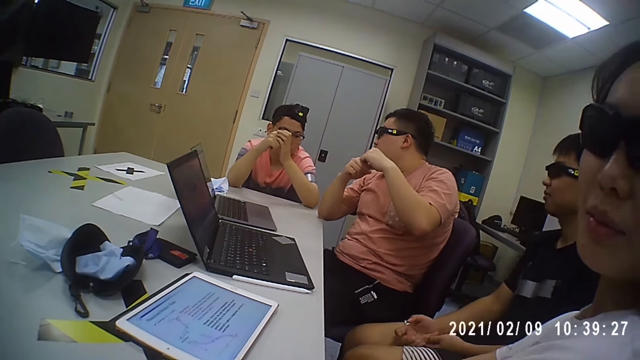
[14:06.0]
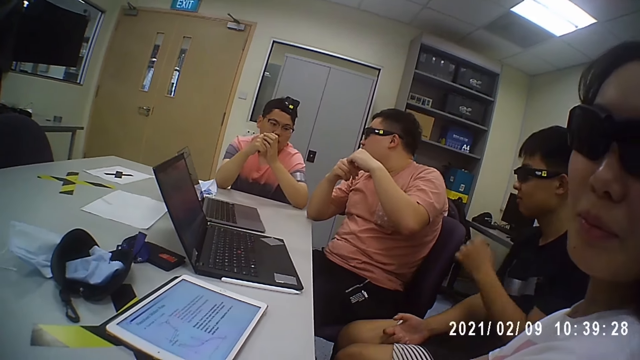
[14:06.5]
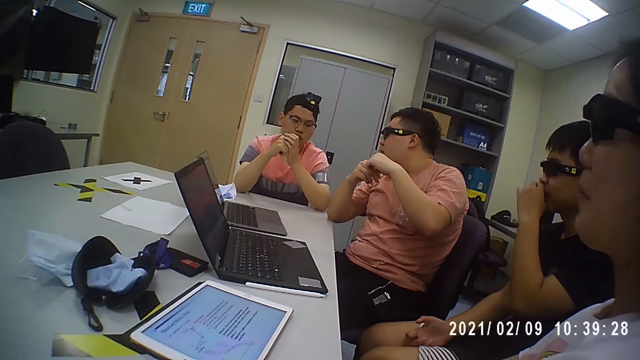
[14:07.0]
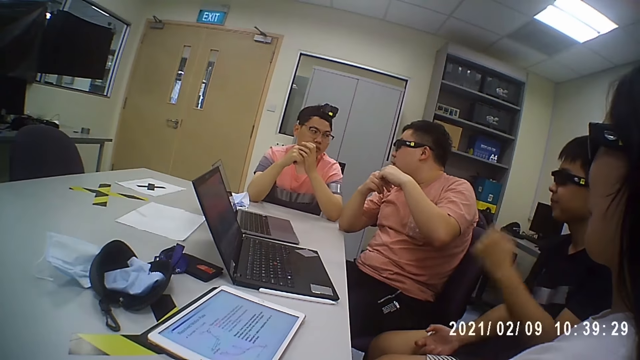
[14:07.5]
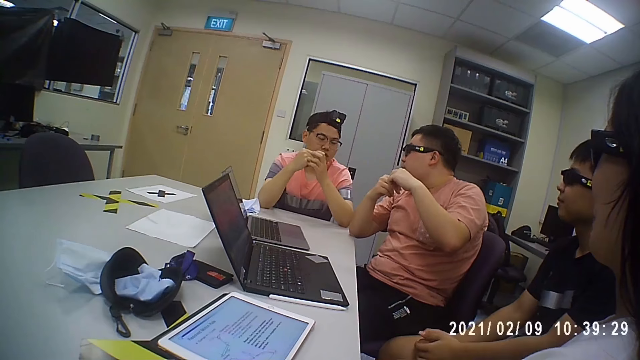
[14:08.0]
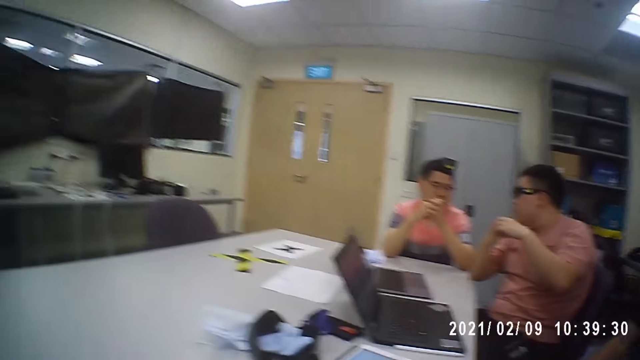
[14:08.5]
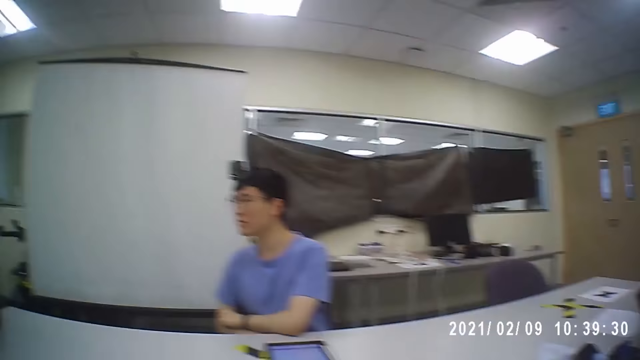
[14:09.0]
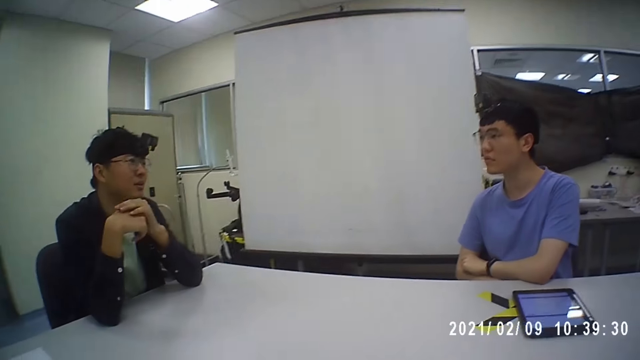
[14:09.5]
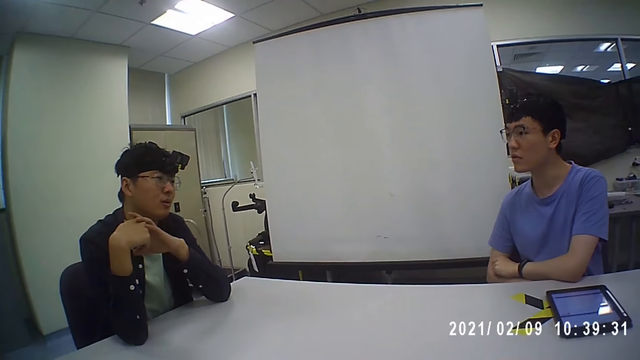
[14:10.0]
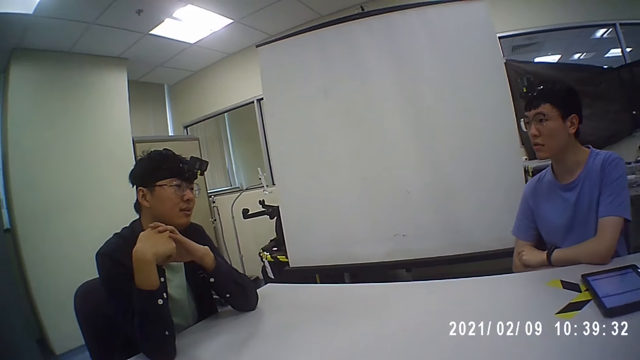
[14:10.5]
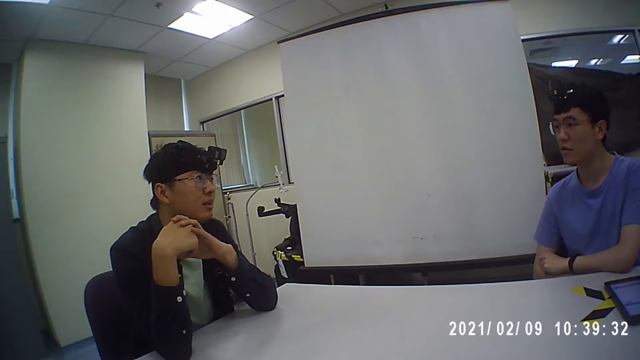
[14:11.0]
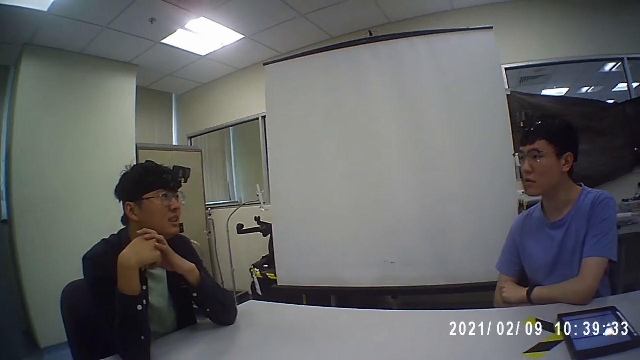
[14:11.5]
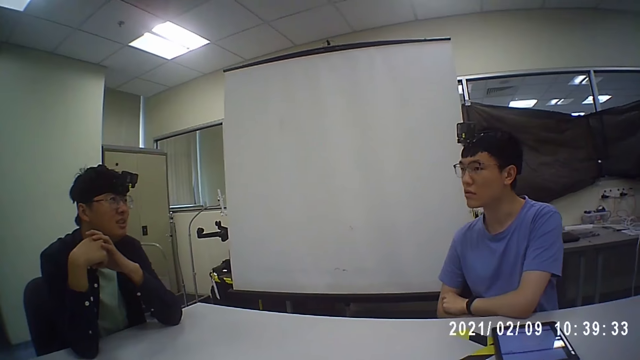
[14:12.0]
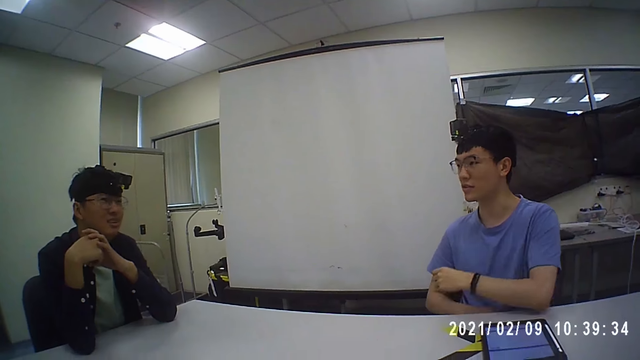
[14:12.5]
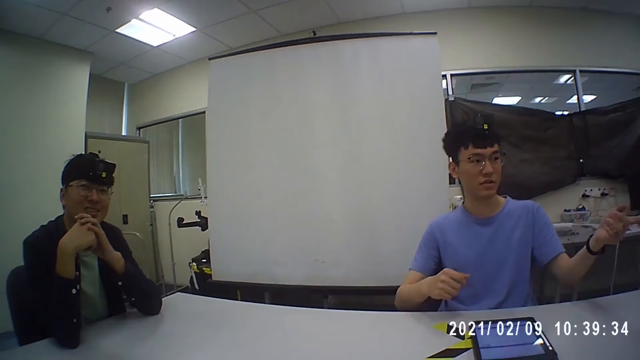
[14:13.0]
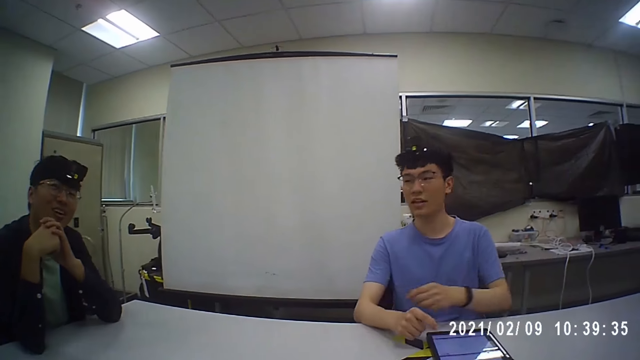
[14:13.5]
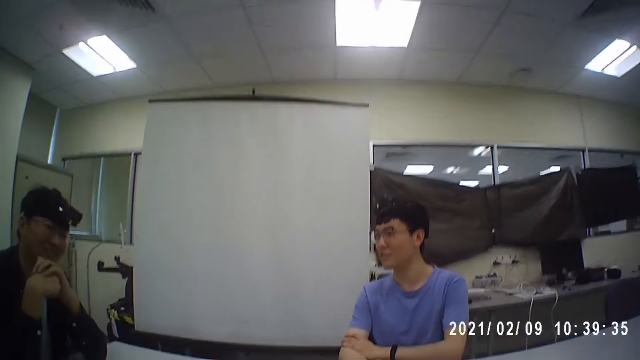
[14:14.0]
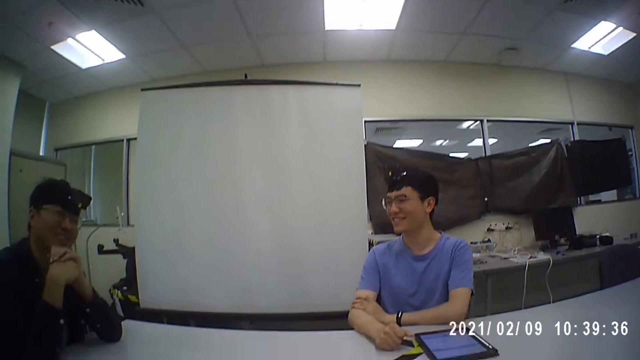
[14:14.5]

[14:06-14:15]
A man touches his face with his left hand.

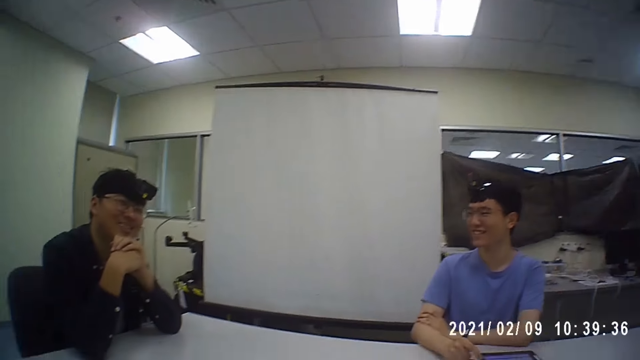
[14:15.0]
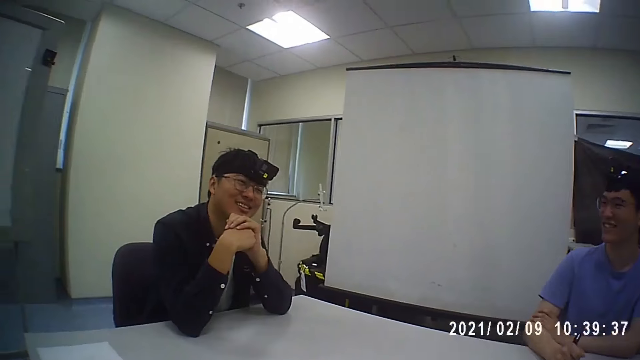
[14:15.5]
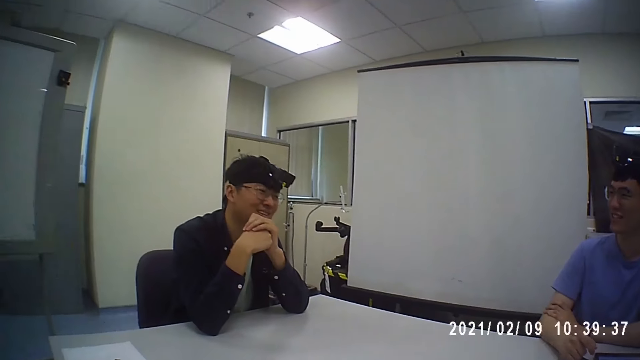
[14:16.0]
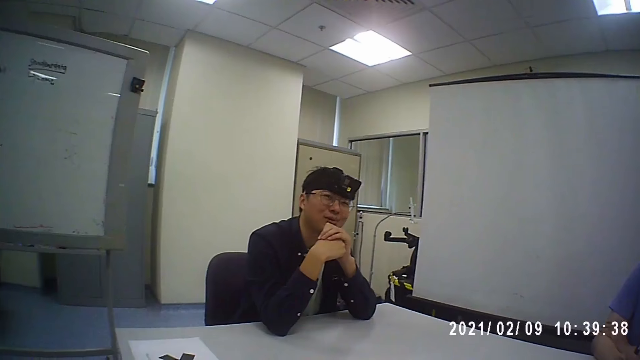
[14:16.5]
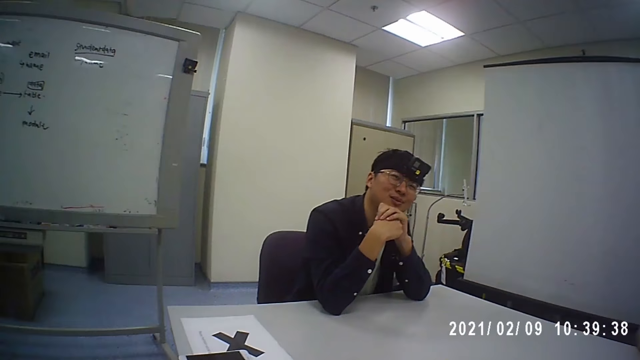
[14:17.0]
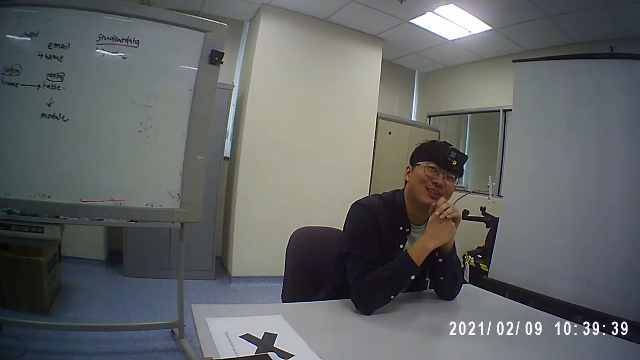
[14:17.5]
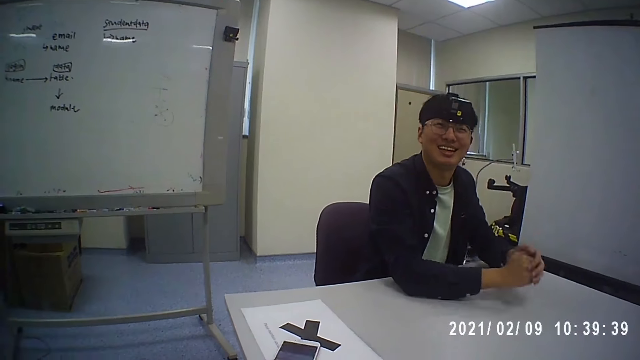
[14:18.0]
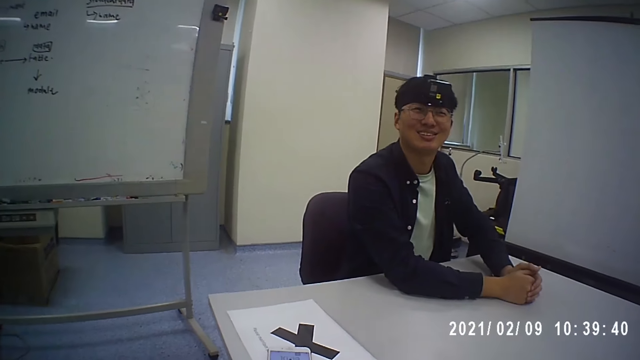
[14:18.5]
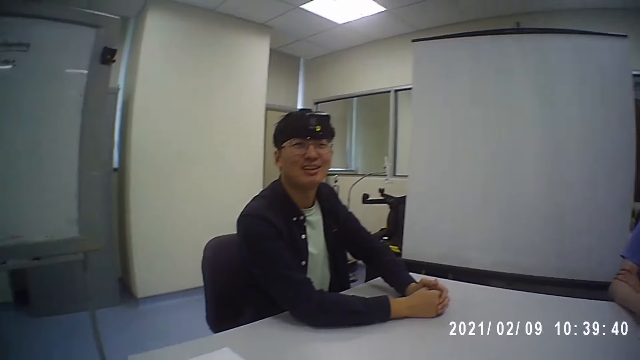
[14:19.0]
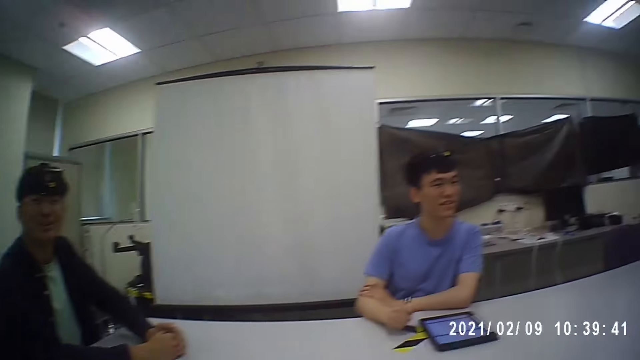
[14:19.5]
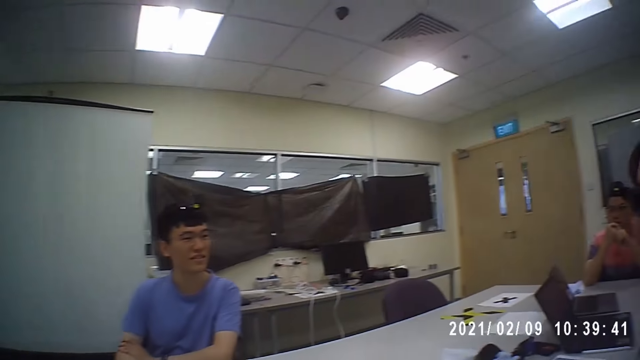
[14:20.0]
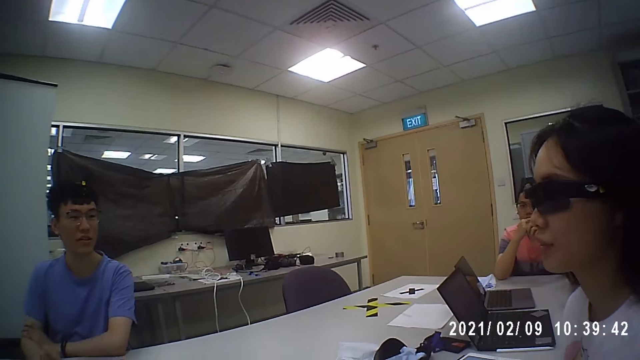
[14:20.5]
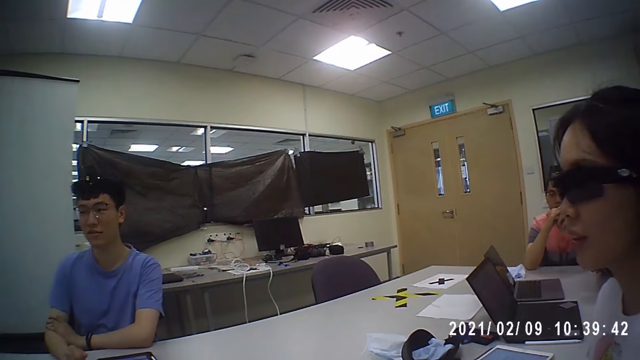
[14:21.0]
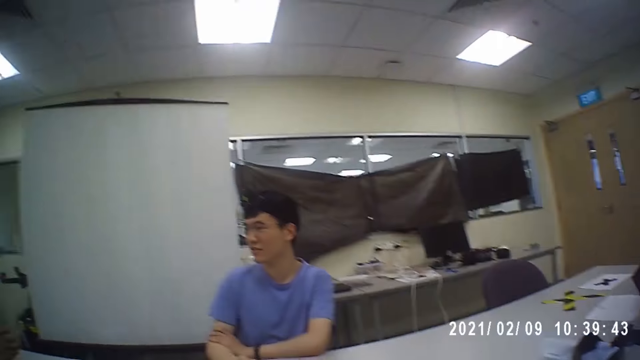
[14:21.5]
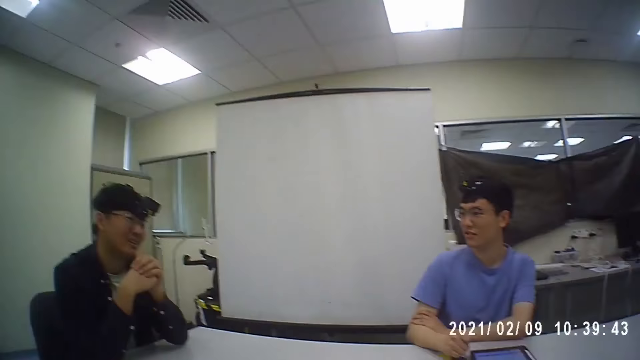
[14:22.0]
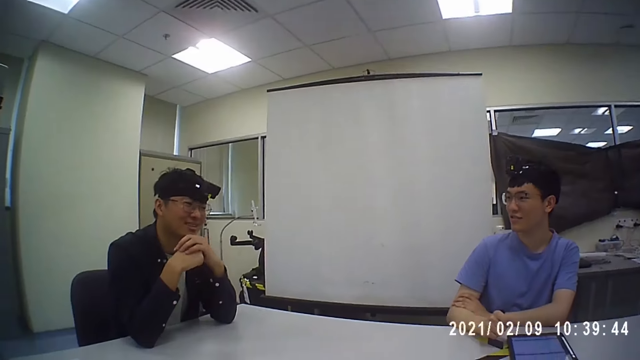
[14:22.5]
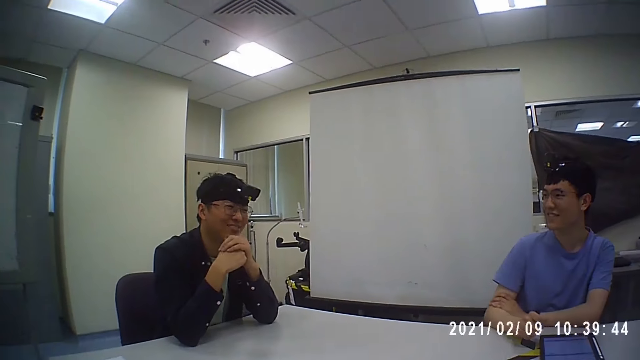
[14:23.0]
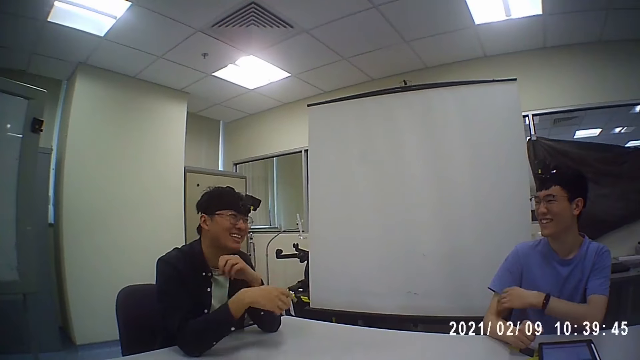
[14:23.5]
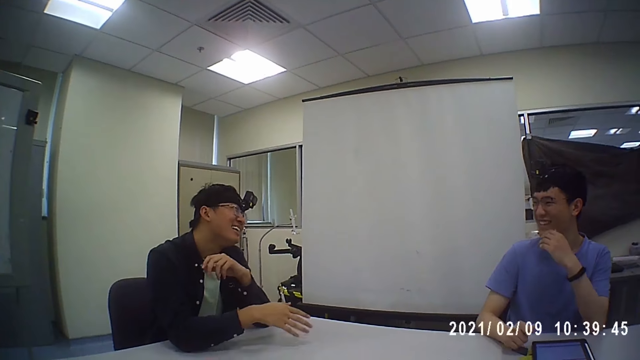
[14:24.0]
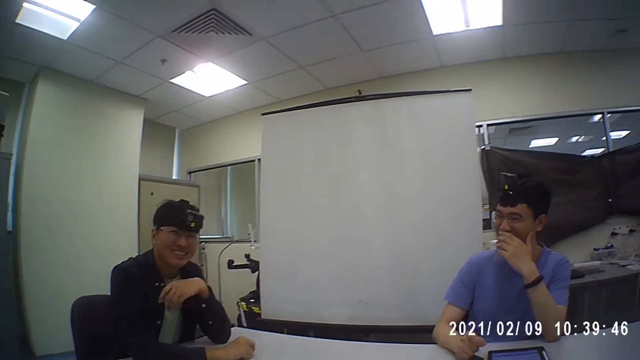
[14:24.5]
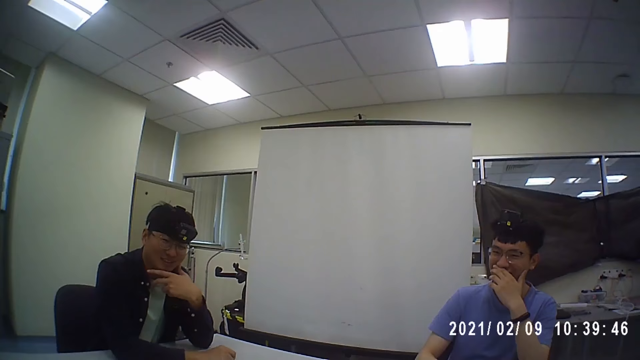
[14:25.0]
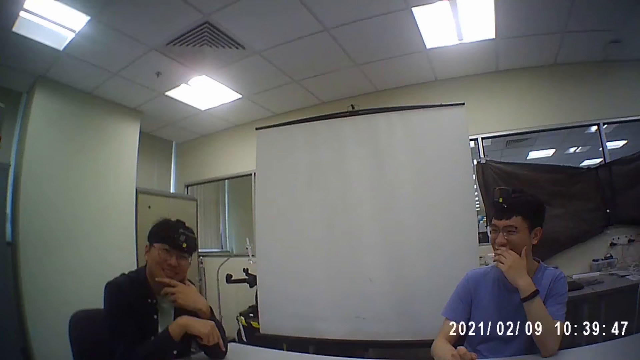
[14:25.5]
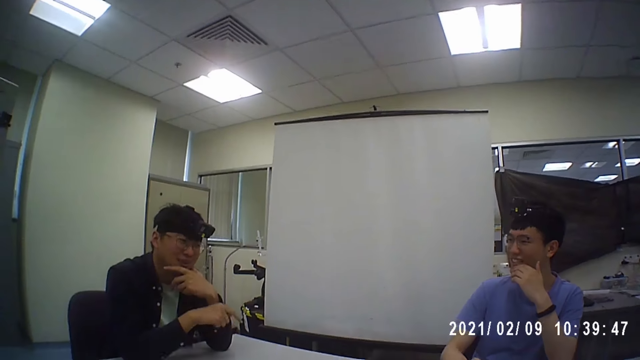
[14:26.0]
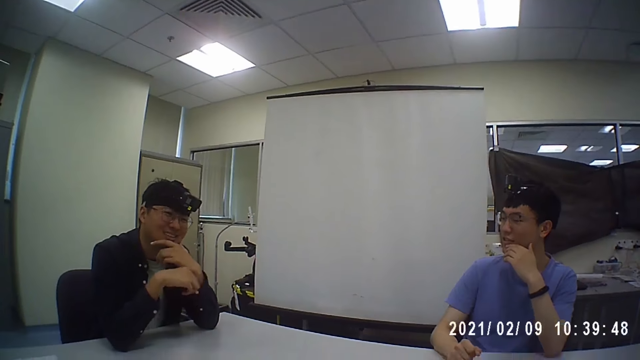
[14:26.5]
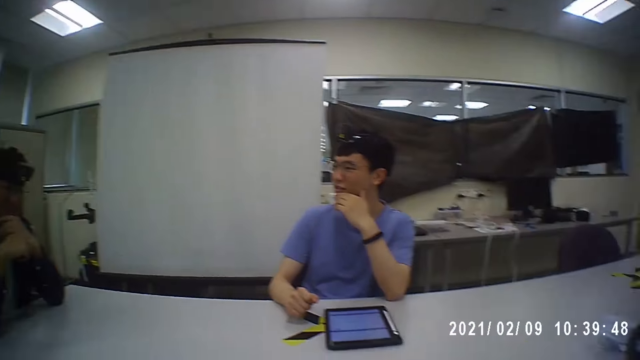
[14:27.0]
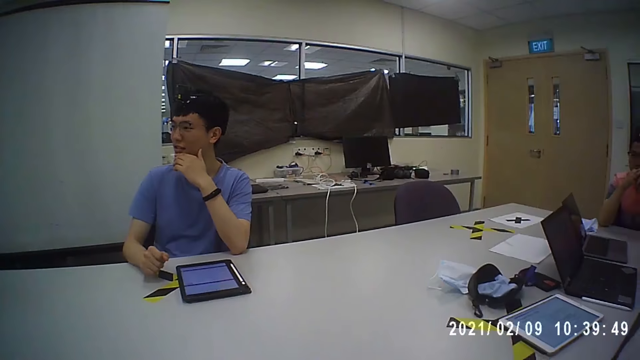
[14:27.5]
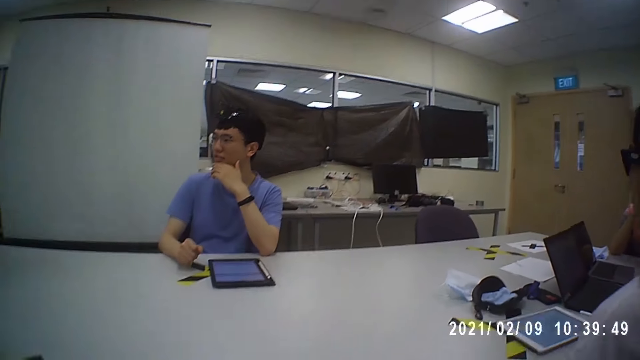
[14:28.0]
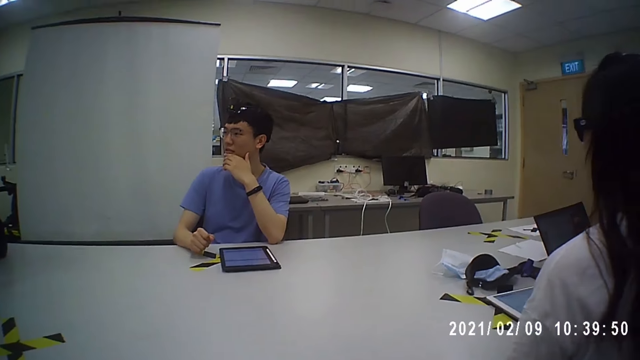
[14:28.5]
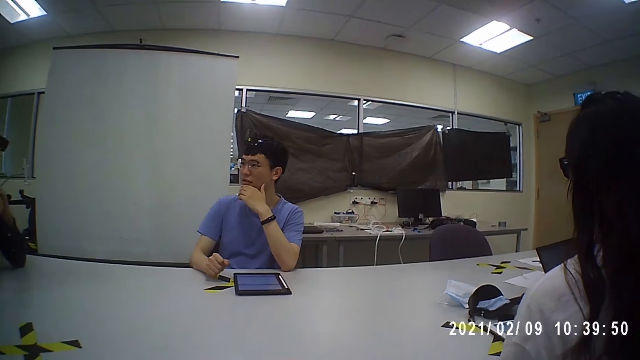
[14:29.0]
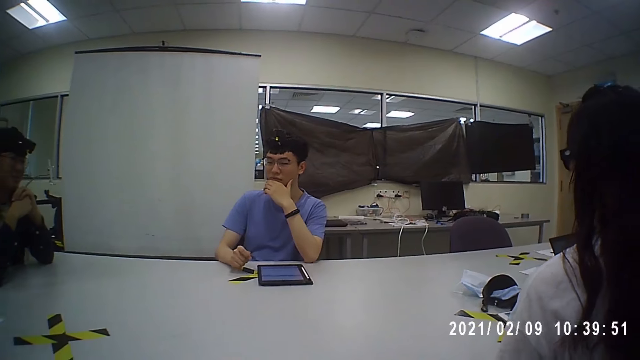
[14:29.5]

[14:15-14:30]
The camera wearer moves a phone on the table with his left hand. A man touches his face with his left hand. Another man touches his face with his left hand. A person holds the chin.
